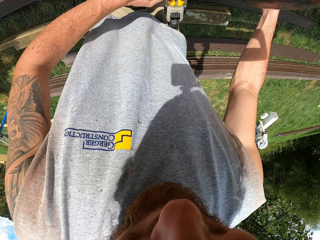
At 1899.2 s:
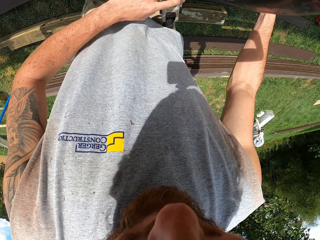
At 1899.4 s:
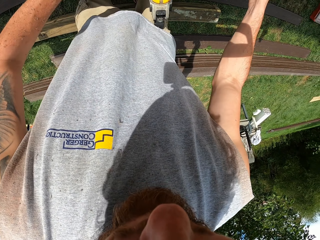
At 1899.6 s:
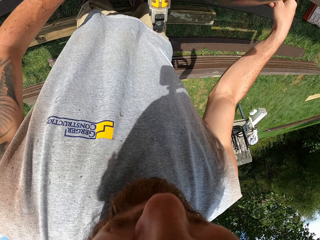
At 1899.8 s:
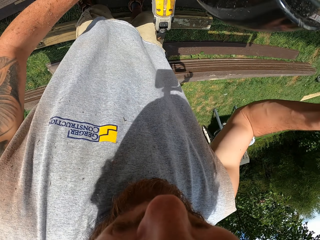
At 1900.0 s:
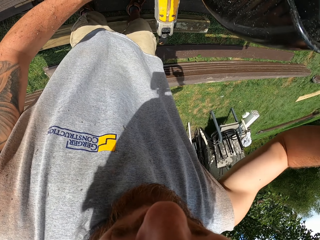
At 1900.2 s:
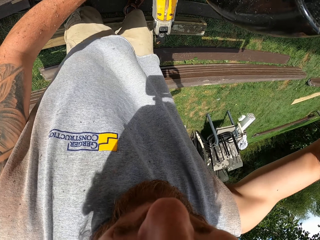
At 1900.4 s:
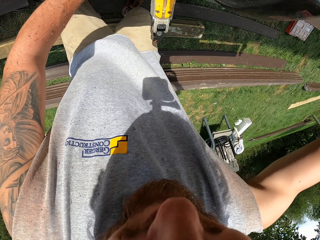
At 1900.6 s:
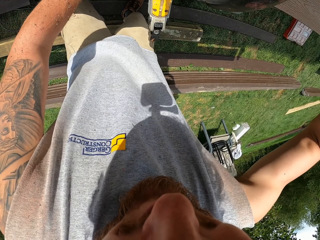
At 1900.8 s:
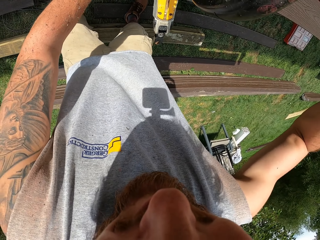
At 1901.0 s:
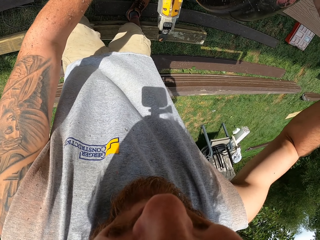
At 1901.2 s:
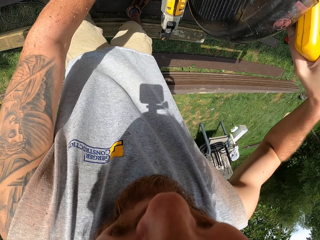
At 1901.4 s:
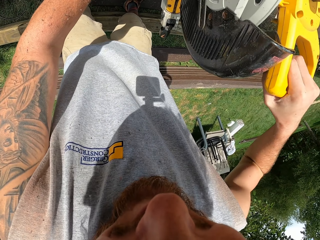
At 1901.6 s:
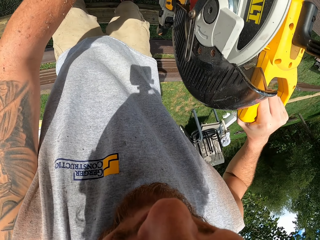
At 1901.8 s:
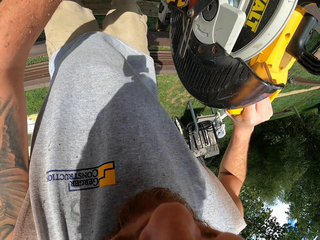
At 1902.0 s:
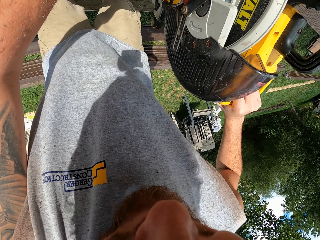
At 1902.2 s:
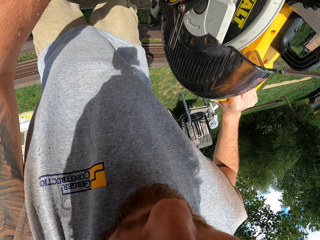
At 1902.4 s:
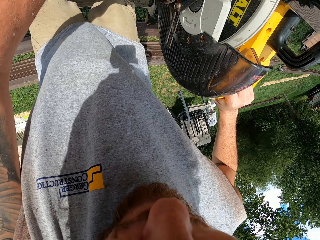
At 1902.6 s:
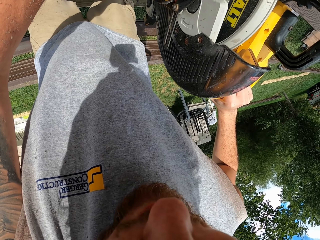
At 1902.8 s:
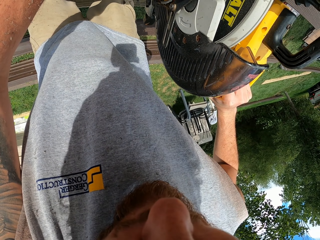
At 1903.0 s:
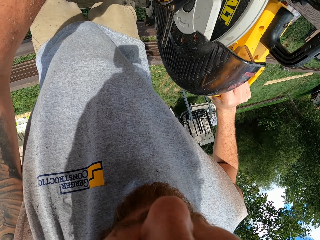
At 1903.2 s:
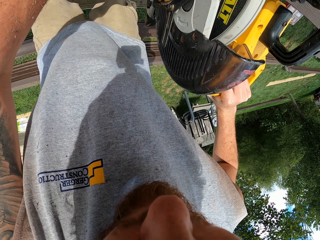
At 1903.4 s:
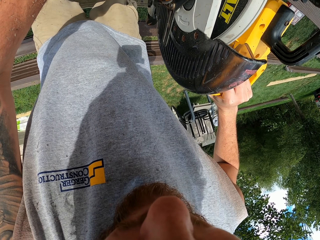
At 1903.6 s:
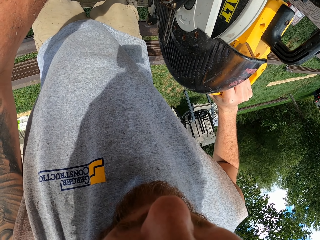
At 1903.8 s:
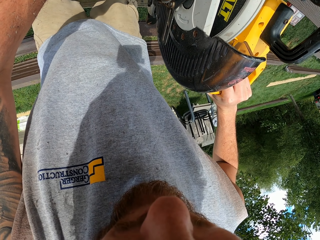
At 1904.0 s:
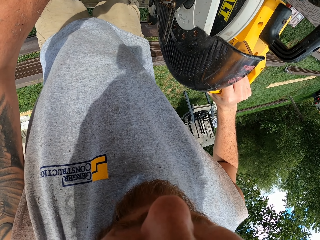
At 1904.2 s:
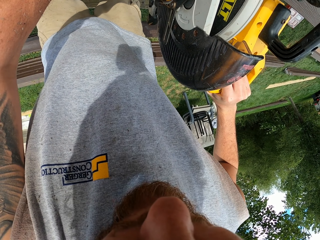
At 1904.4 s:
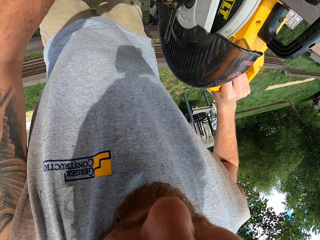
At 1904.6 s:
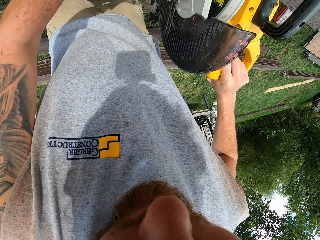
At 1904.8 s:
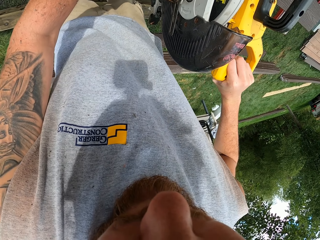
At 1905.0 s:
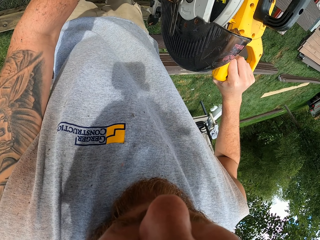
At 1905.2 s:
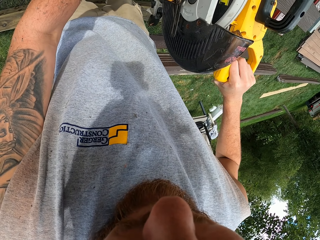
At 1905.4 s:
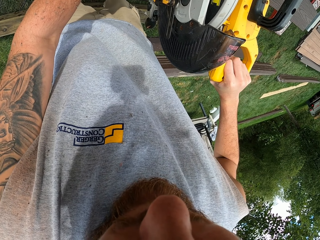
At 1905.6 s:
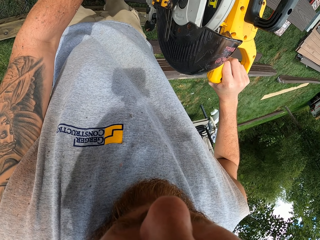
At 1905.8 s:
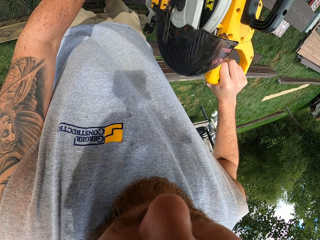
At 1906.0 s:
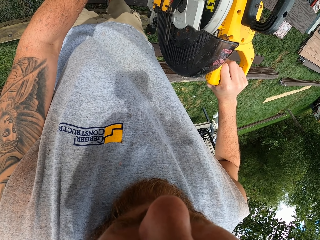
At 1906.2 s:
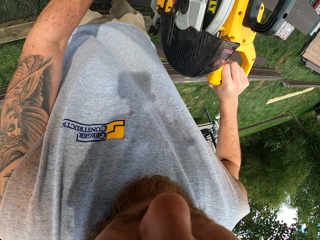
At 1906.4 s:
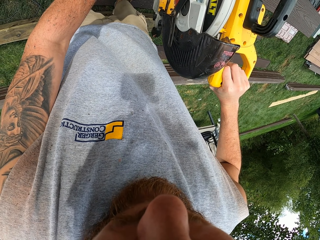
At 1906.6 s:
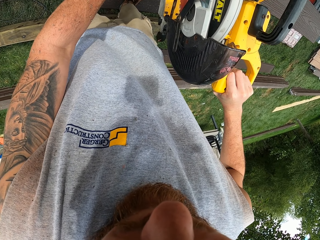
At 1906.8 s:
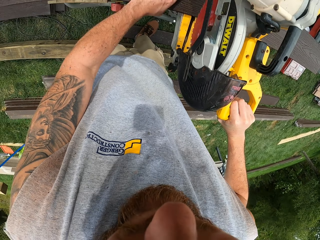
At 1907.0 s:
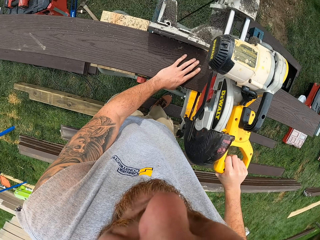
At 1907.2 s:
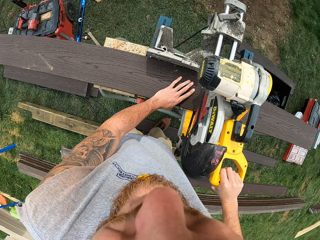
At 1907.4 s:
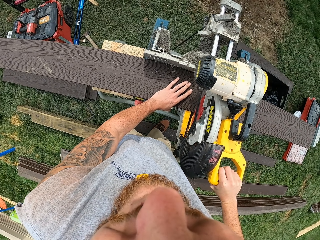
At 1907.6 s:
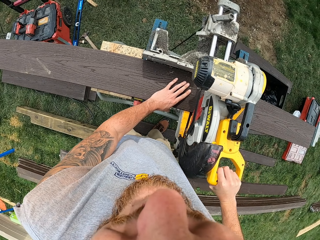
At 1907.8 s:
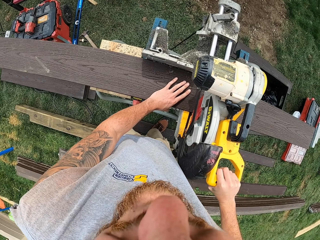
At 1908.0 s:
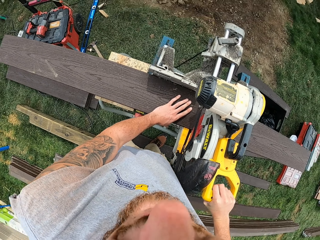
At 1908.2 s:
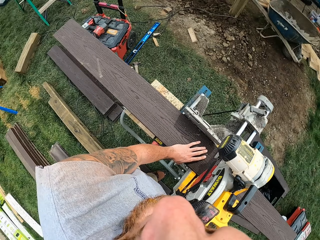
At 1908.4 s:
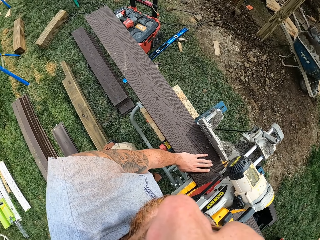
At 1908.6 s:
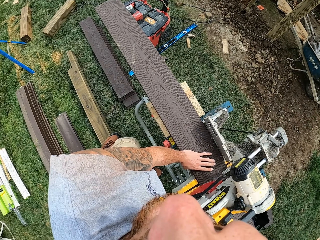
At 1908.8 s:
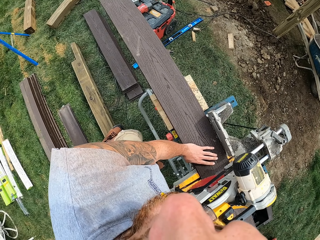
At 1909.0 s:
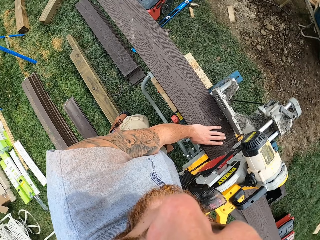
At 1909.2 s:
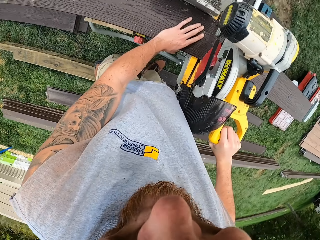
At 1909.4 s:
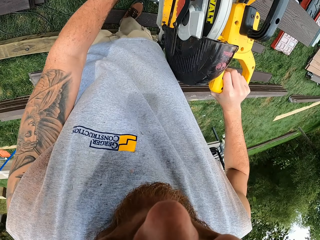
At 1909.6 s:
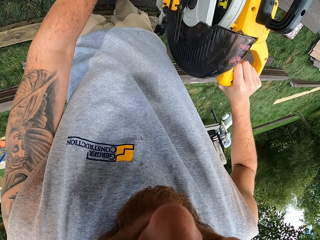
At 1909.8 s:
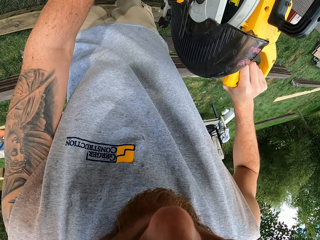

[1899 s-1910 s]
The camera wearer cuts the timber. They move around the compound.

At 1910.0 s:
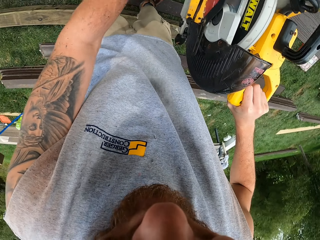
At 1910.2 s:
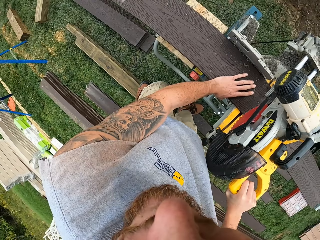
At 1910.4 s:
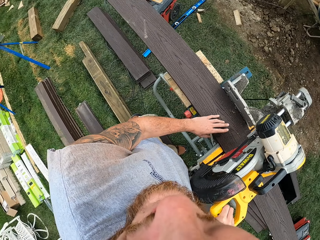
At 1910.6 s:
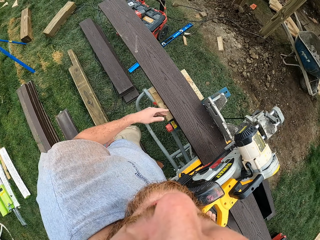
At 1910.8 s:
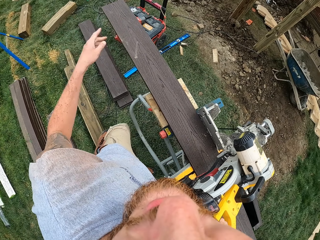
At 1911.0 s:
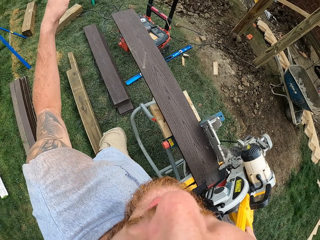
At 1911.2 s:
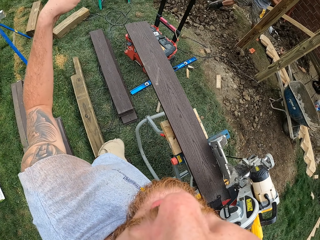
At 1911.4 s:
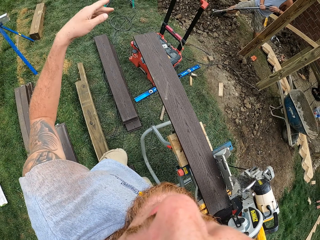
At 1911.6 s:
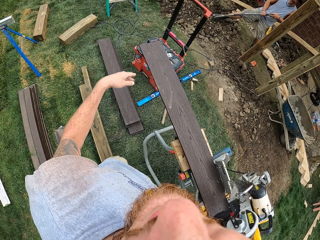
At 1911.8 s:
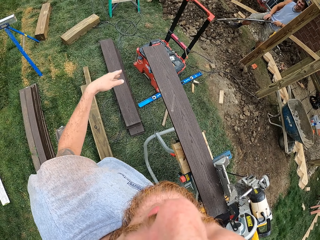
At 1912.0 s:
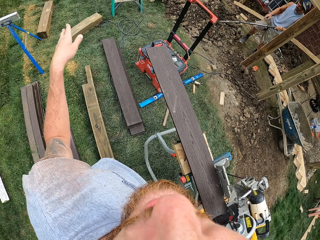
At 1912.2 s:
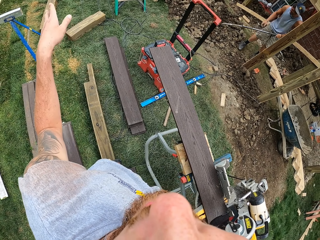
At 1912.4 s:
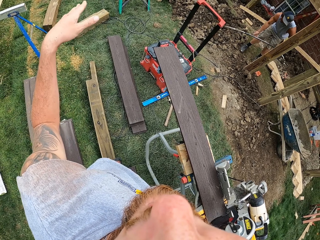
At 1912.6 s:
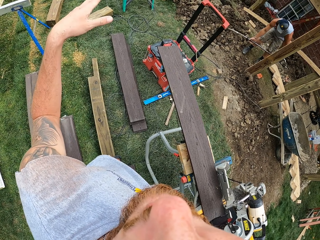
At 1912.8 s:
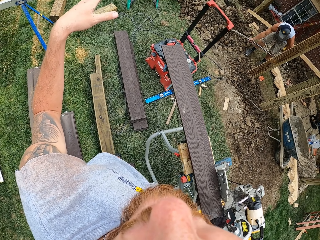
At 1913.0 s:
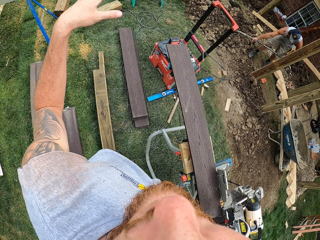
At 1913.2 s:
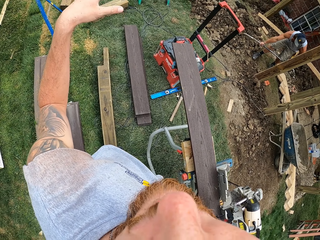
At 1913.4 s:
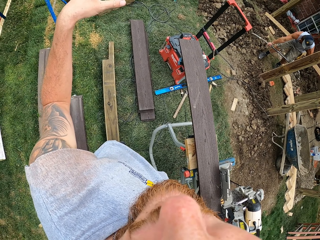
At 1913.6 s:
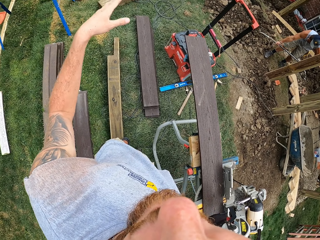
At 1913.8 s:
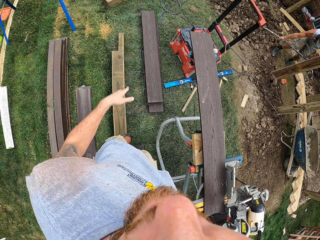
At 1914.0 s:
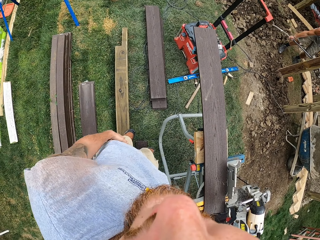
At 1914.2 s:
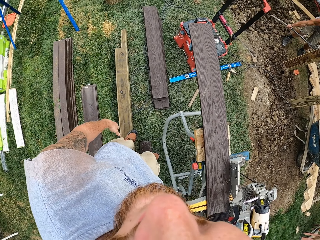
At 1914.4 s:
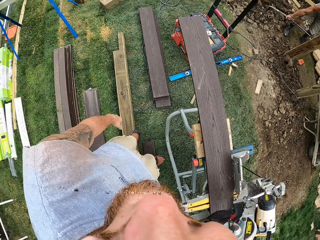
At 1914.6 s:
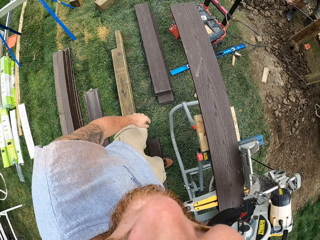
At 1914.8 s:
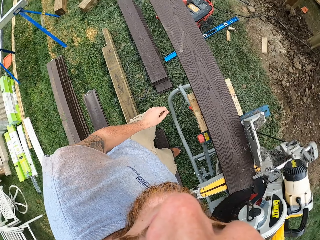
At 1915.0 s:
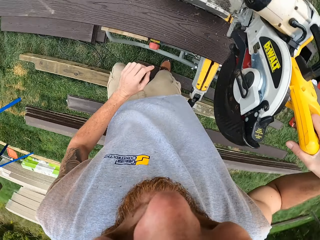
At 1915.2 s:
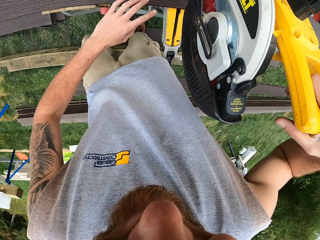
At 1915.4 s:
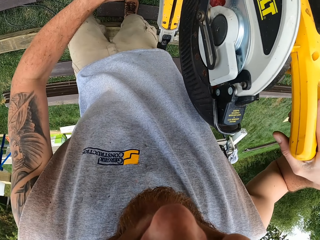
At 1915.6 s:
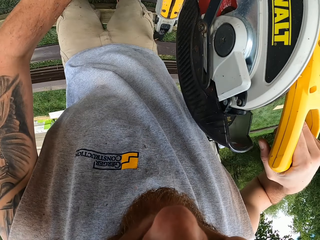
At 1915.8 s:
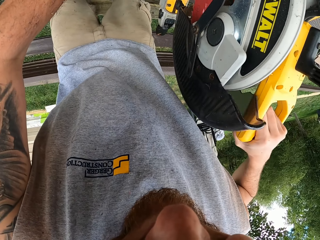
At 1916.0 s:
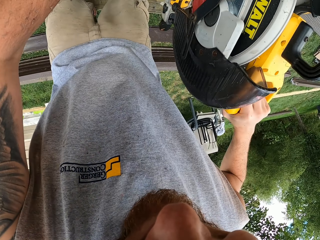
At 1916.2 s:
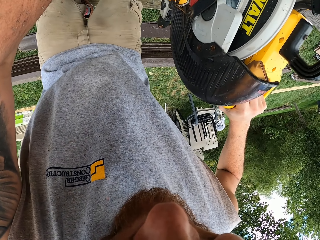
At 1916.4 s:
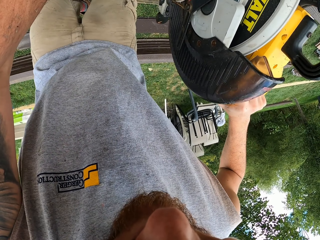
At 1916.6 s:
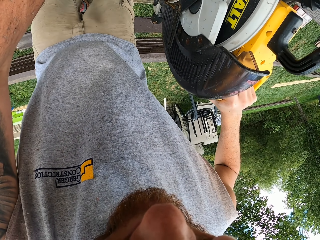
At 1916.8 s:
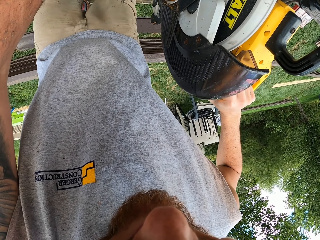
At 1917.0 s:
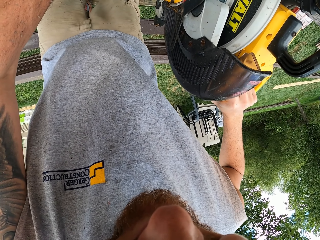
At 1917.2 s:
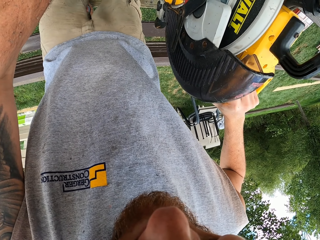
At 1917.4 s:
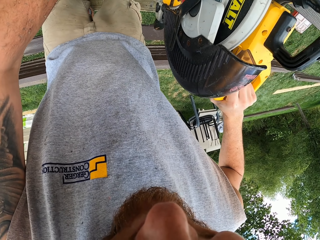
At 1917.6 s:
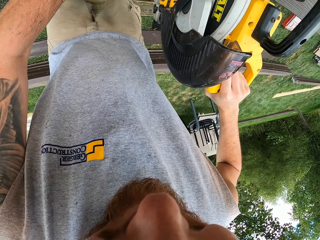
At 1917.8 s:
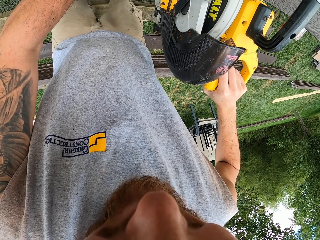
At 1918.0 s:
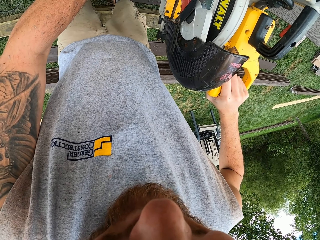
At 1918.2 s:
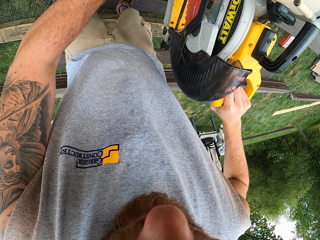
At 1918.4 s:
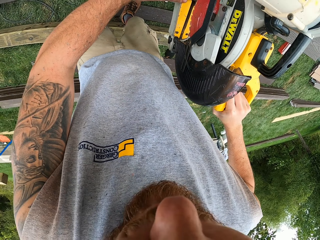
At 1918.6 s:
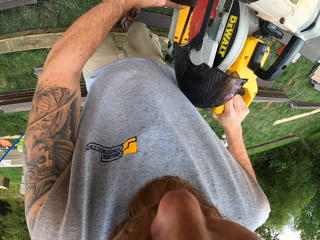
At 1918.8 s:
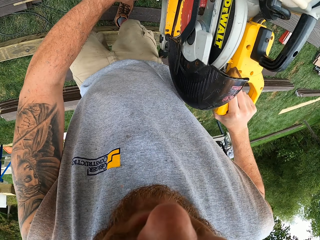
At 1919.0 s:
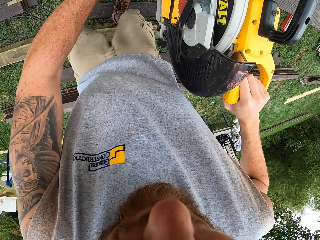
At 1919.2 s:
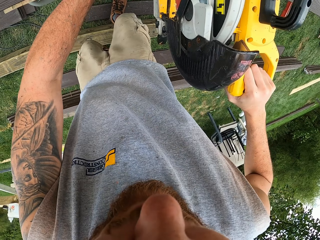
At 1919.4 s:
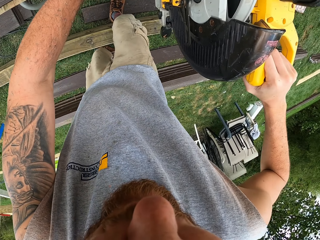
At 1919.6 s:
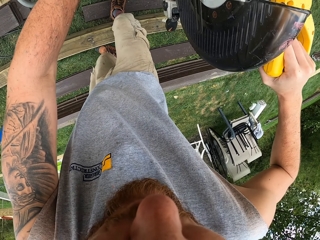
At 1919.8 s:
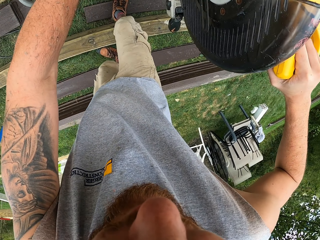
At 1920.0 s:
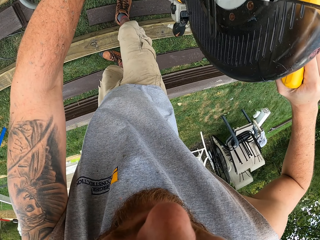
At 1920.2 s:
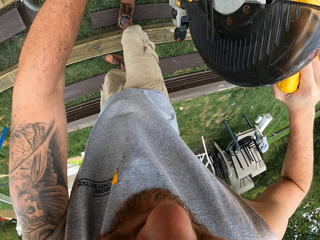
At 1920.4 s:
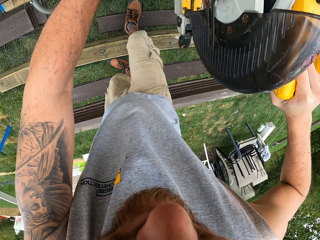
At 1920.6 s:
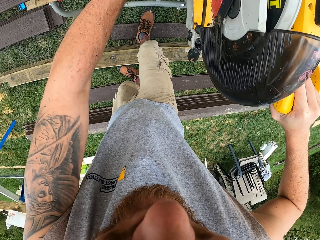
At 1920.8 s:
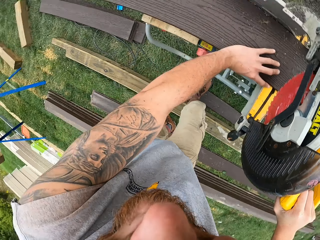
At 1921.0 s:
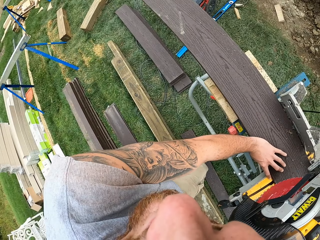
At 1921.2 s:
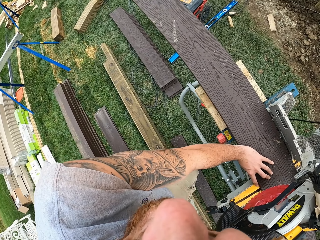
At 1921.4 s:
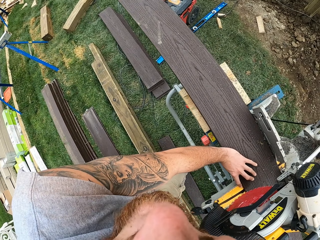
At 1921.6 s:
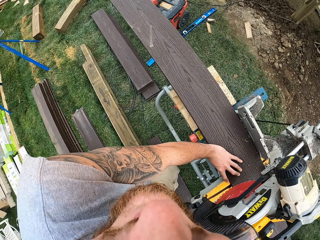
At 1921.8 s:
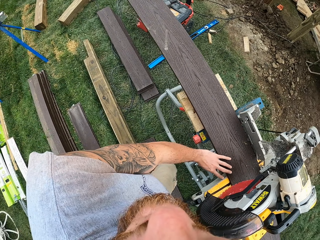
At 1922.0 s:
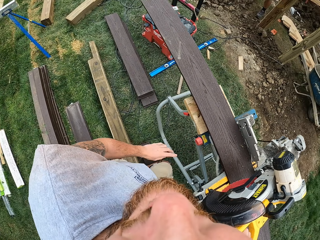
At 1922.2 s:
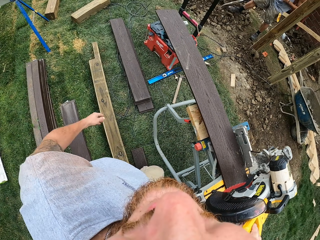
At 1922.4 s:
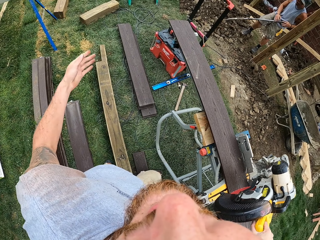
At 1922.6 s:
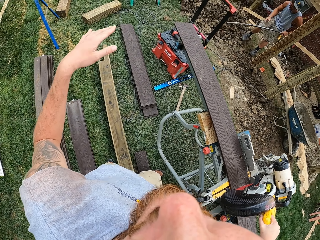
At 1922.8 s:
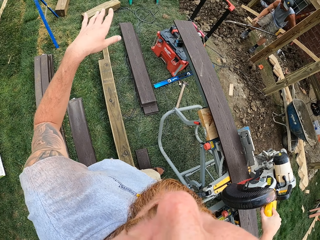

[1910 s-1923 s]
The camera wearer lifts up the hand. They press the saw machine. They cut wood with a wood cutter. They move around the compound.
